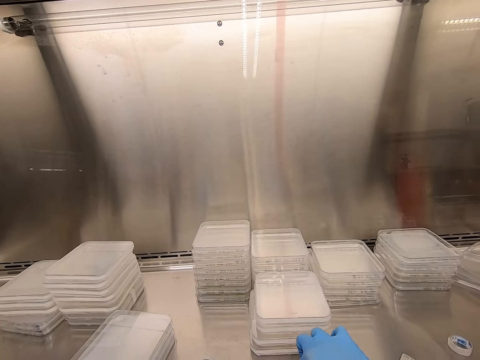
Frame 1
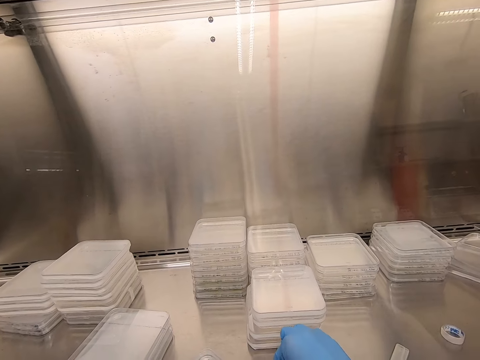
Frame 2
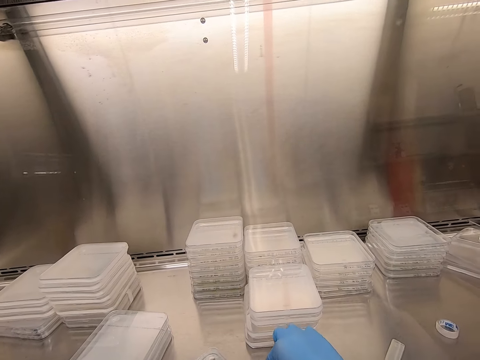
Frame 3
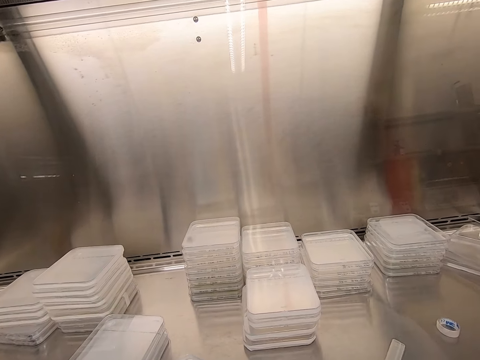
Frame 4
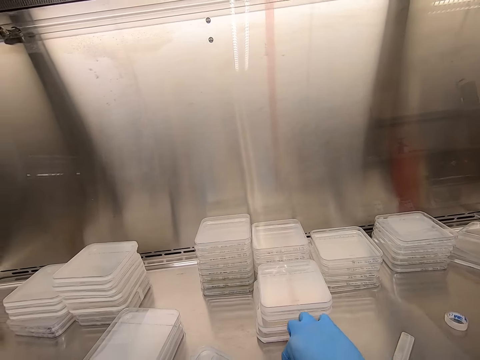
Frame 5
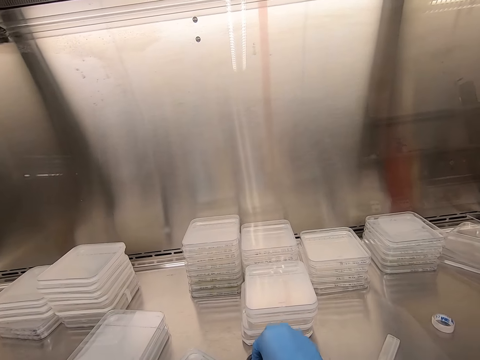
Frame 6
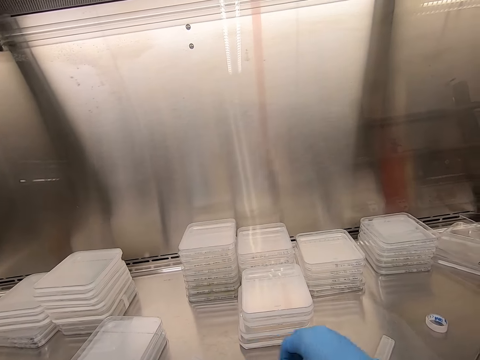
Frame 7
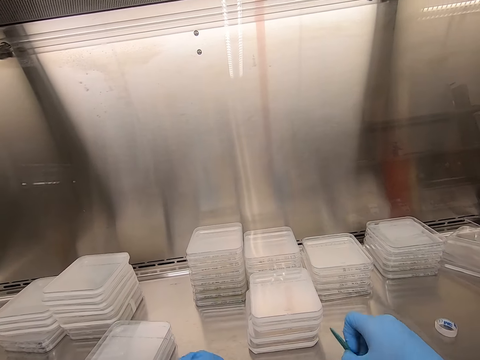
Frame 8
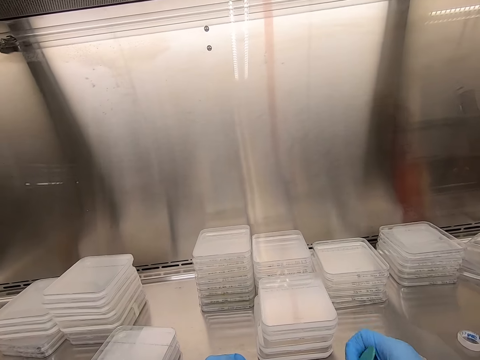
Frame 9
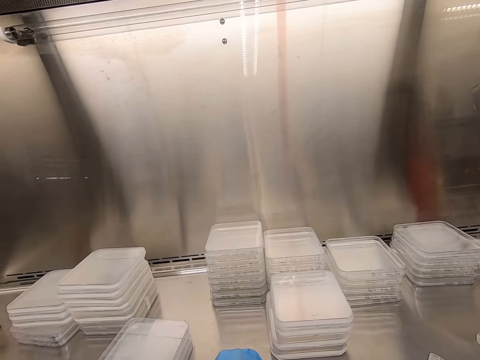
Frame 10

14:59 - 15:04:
The camera wearer cuts the cello tape in the lid.

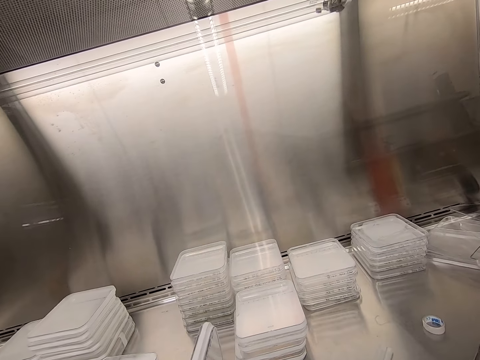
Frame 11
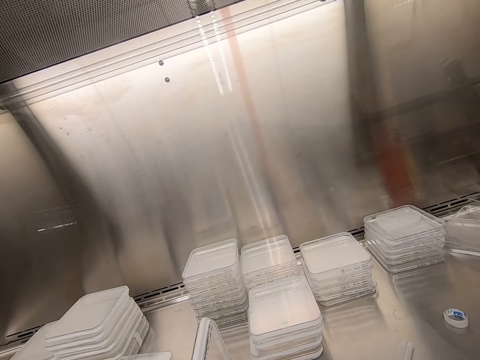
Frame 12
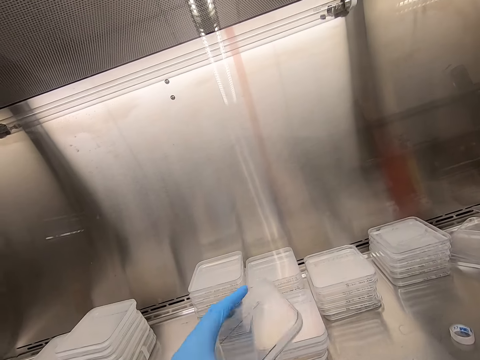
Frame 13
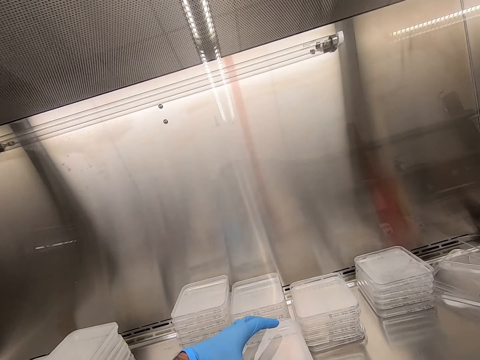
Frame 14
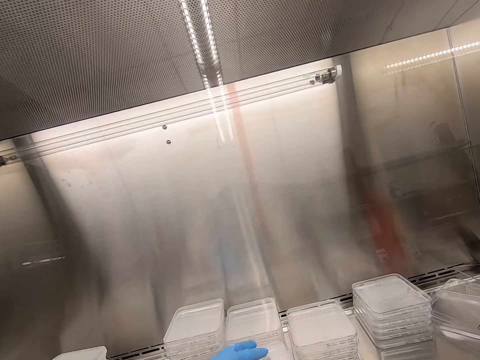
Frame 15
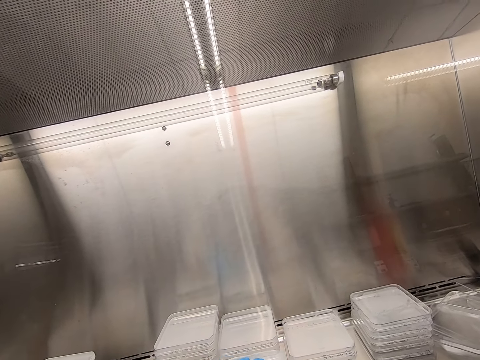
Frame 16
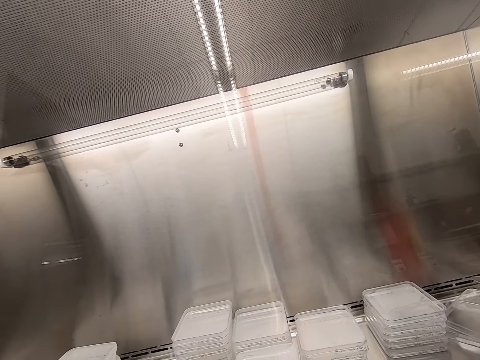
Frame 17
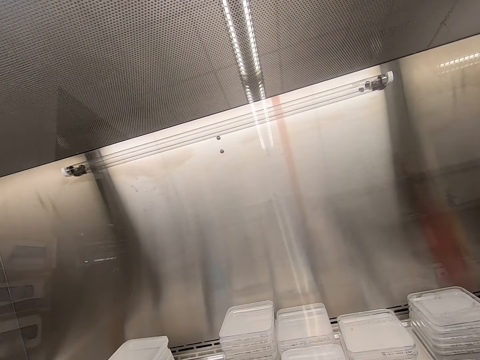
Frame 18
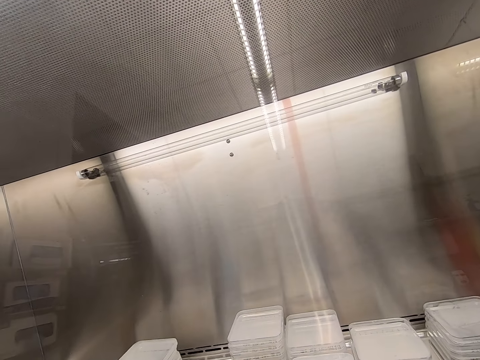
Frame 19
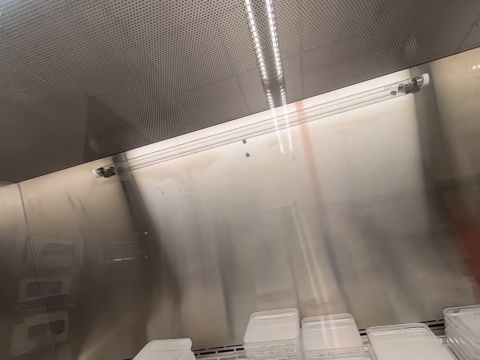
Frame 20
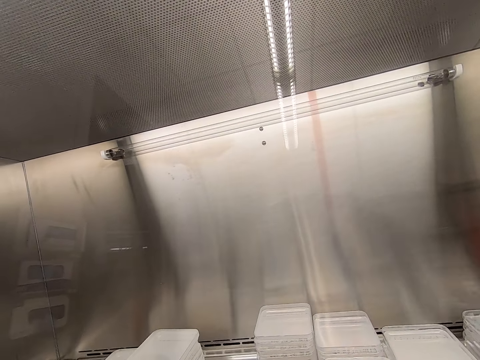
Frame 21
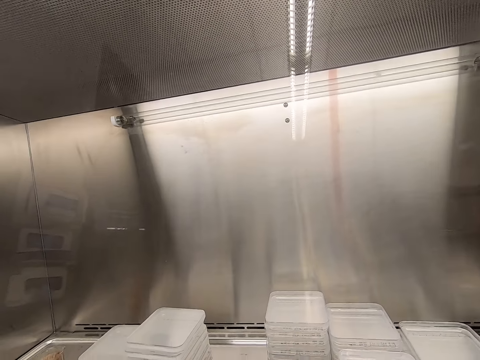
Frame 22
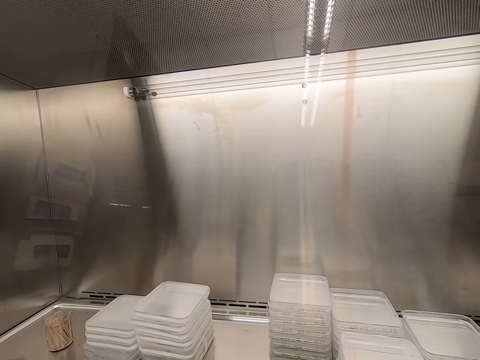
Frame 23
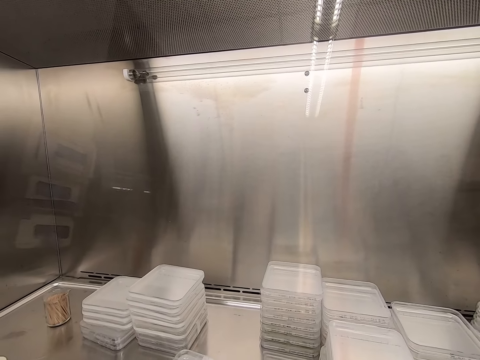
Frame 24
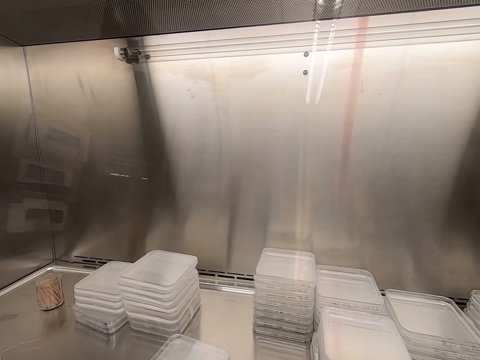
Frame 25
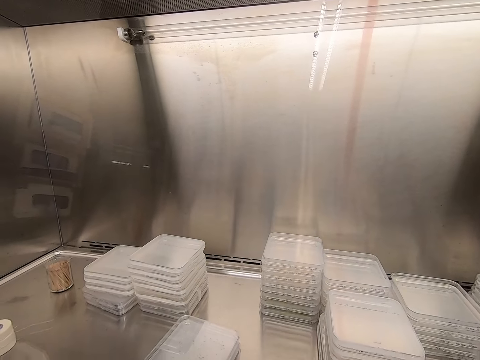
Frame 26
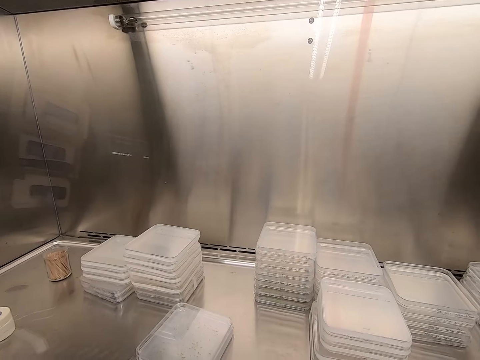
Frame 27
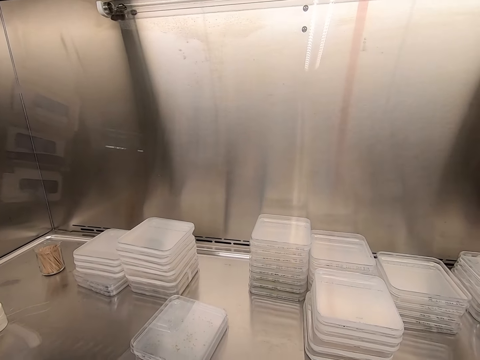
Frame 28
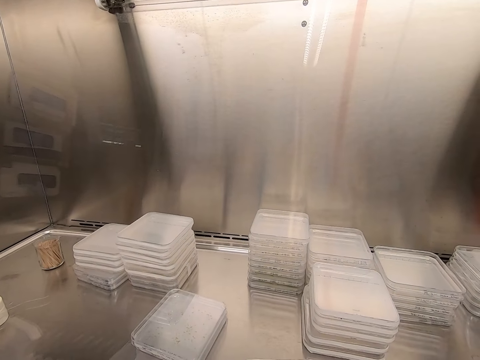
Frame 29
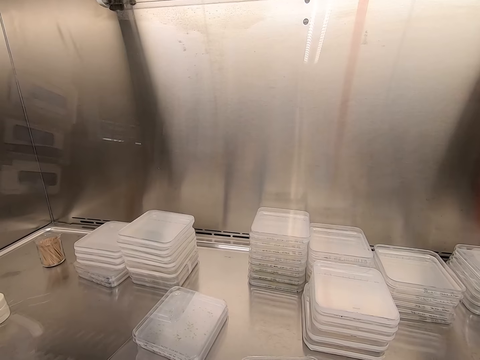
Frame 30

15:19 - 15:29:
The camera wearer piles up a container. They put the lid on top of other lids.

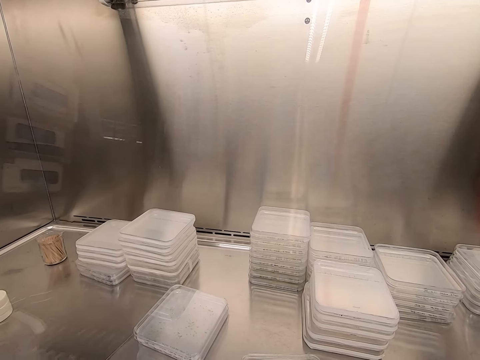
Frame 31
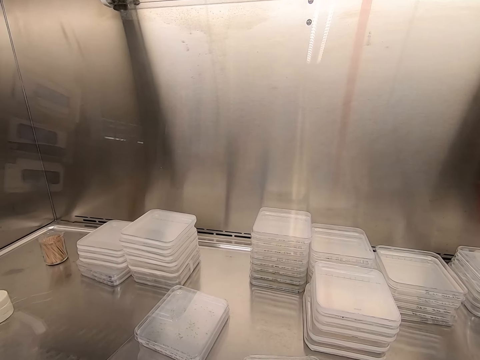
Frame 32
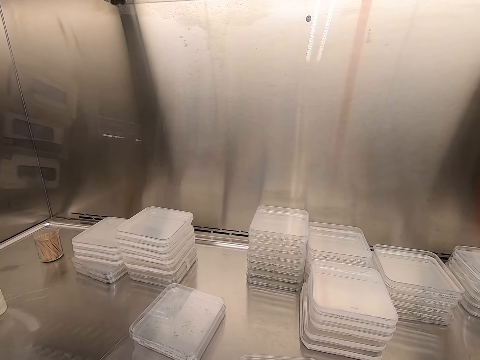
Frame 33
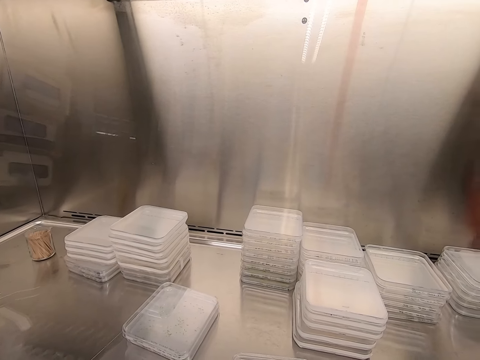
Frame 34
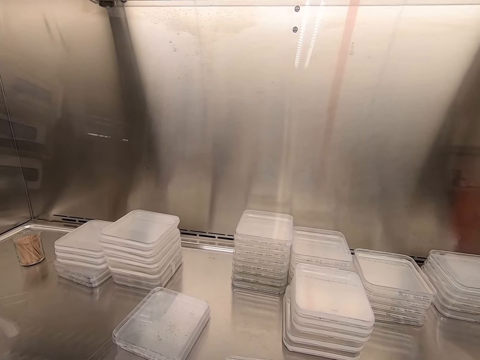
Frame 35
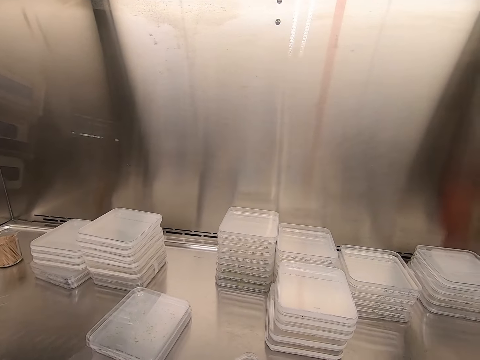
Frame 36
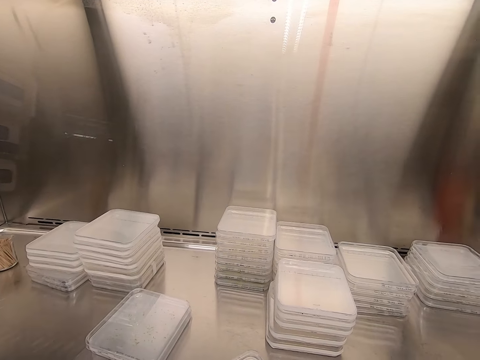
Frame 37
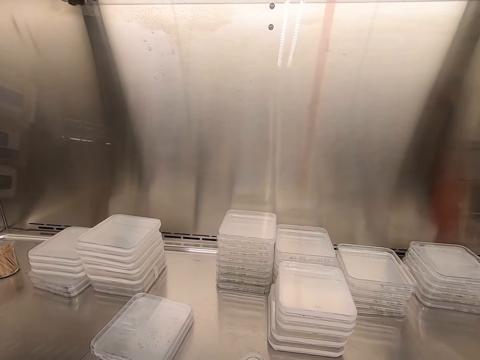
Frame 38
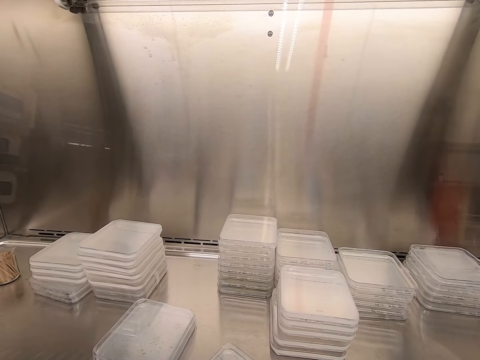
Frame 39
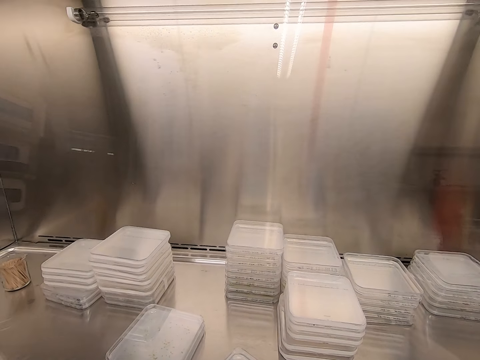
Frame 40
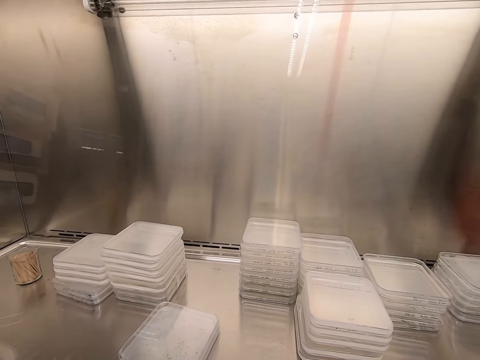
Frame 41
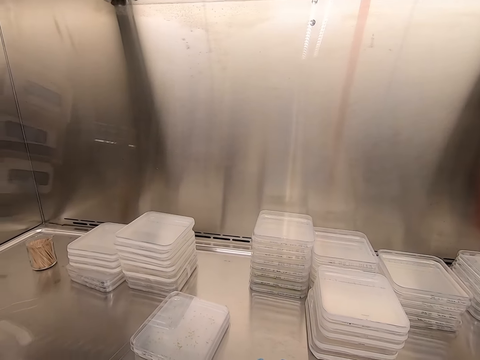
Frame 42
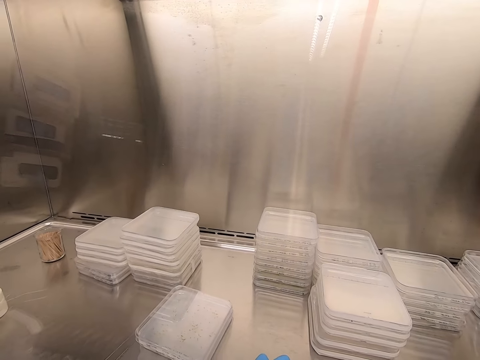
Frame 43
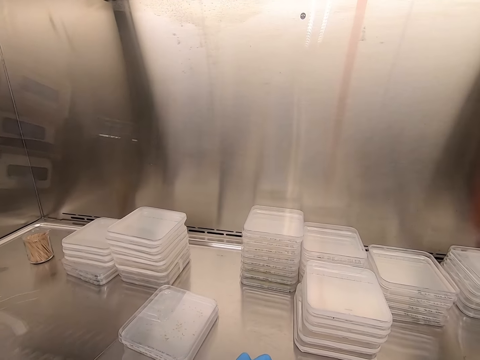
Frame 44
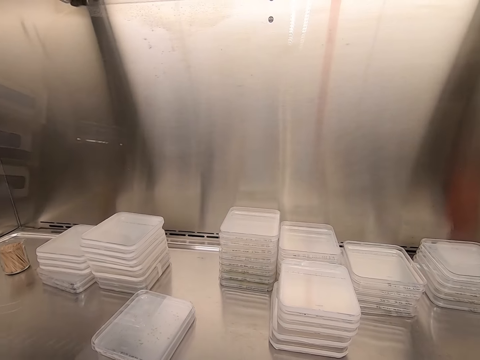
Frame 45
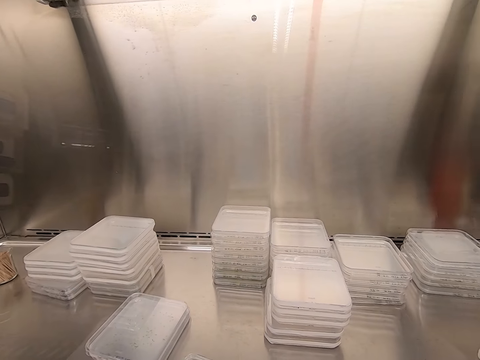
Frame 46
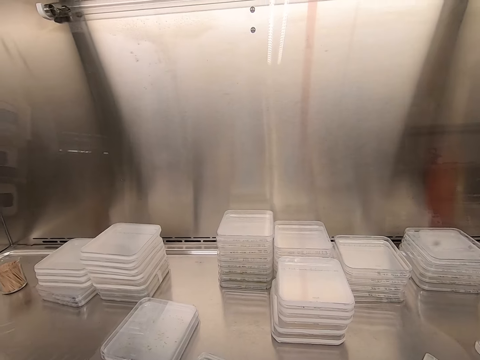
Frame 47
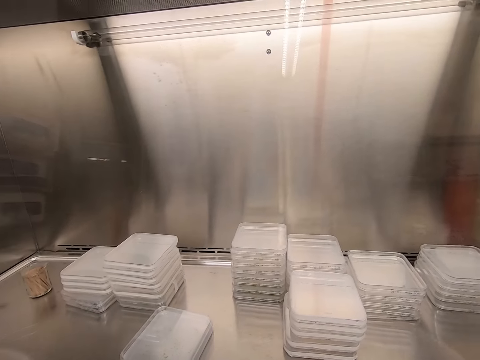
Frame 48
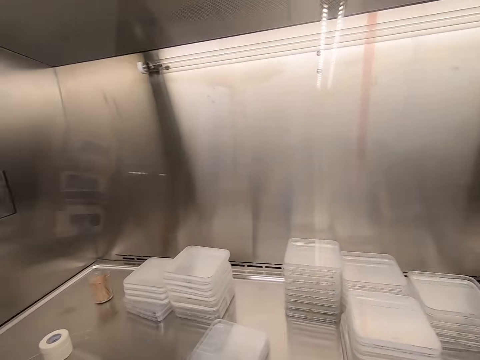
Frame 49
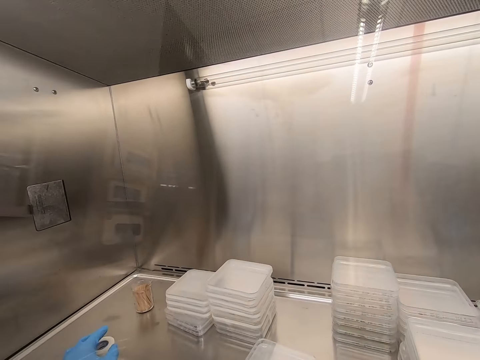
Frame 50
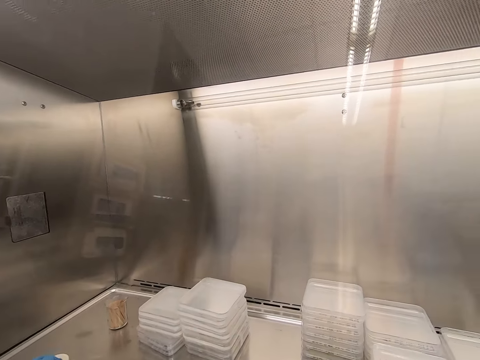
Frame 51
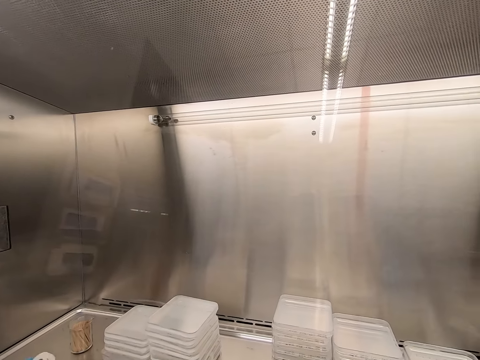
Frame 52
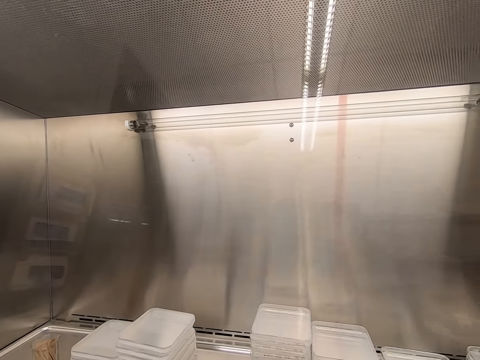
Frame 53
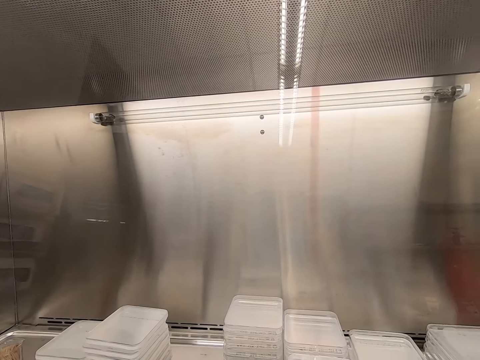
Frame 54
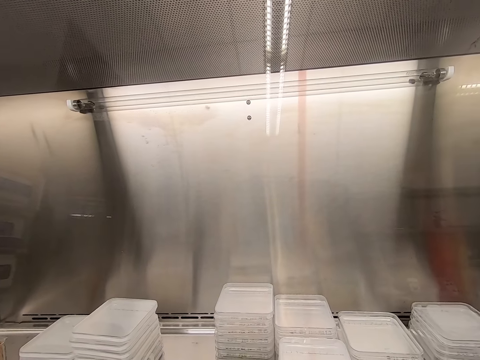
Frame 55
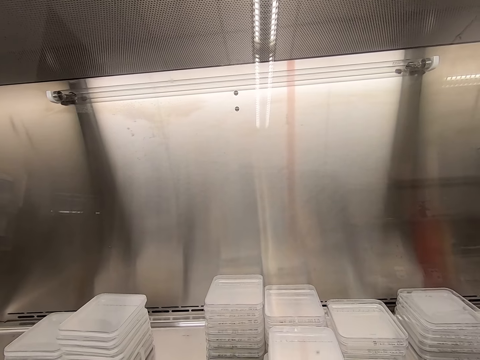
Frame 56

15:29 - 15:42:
The camera wearer seals a container. They take the cello tape.
